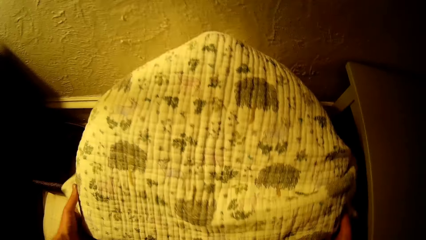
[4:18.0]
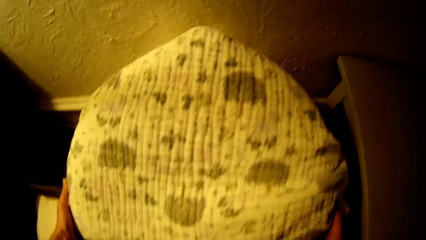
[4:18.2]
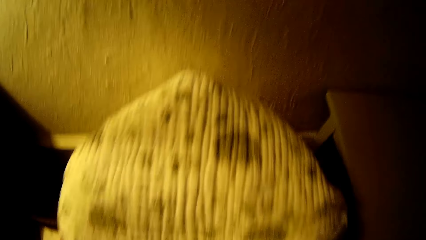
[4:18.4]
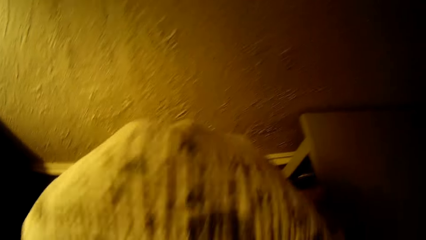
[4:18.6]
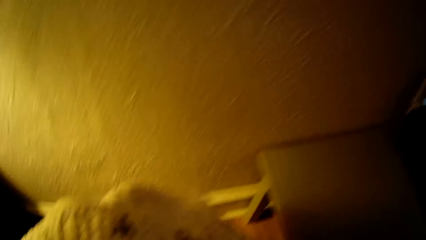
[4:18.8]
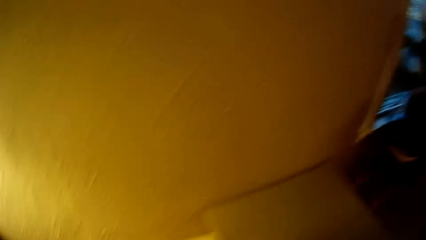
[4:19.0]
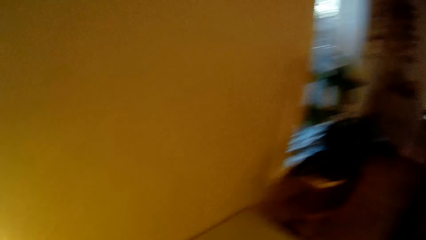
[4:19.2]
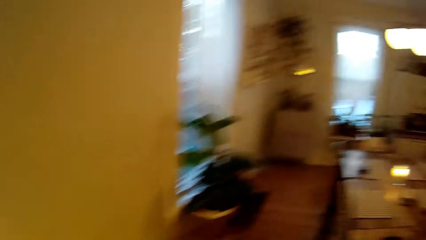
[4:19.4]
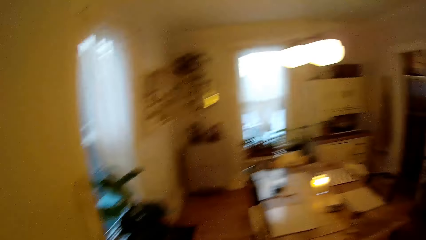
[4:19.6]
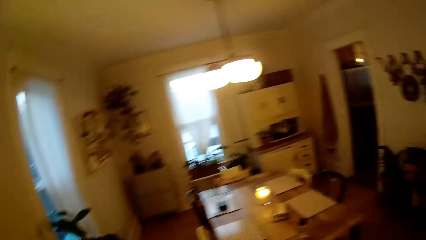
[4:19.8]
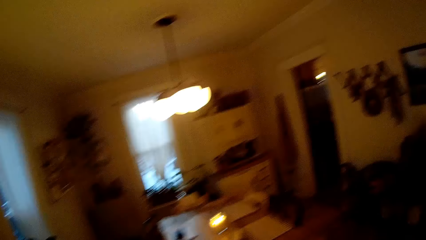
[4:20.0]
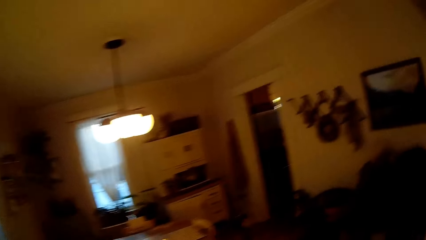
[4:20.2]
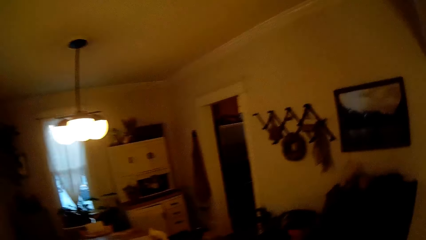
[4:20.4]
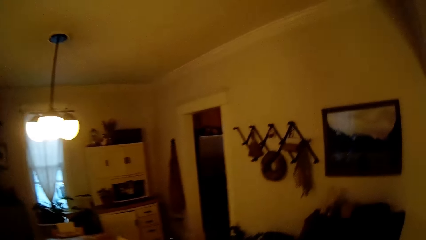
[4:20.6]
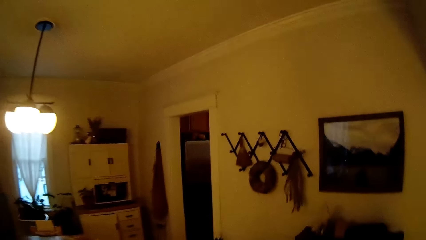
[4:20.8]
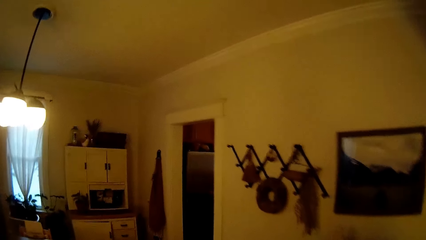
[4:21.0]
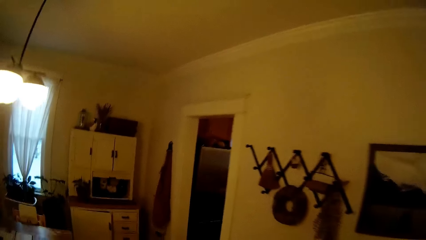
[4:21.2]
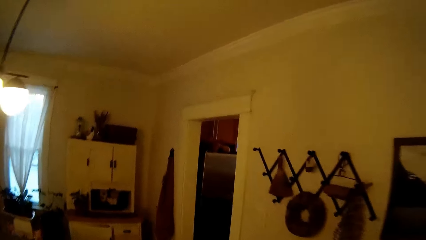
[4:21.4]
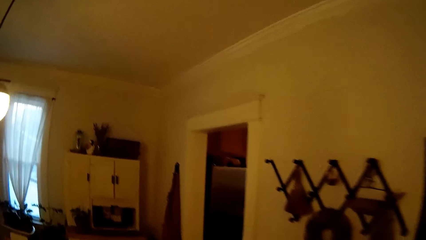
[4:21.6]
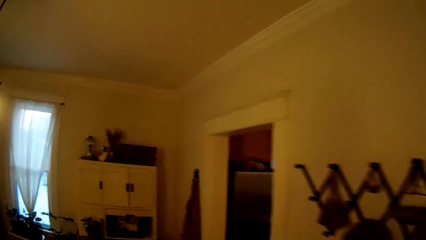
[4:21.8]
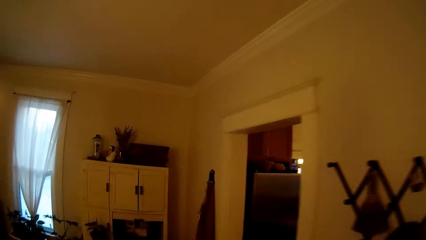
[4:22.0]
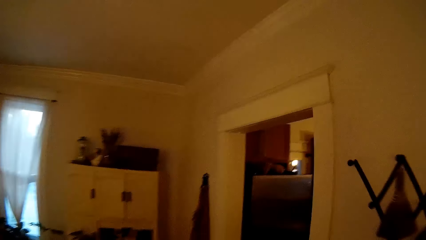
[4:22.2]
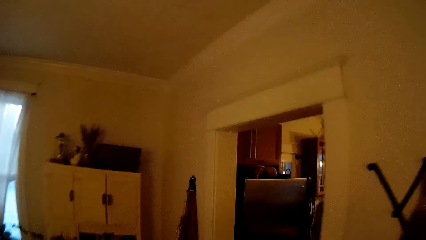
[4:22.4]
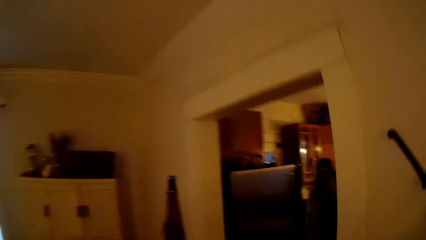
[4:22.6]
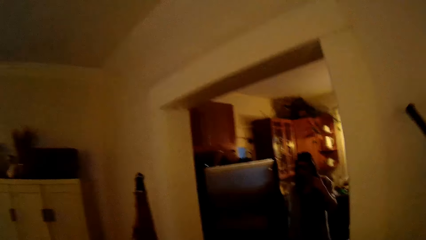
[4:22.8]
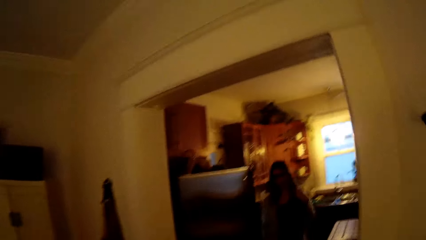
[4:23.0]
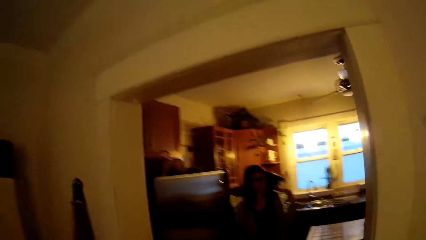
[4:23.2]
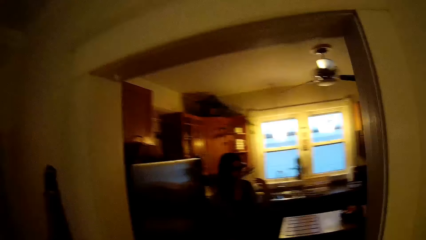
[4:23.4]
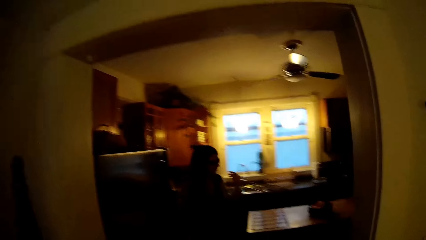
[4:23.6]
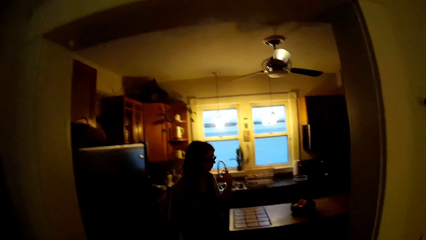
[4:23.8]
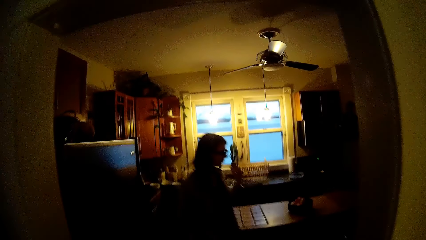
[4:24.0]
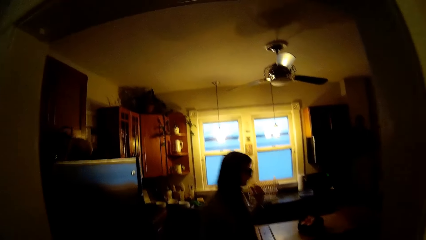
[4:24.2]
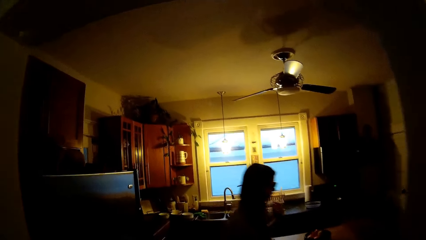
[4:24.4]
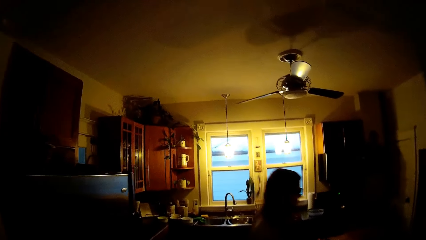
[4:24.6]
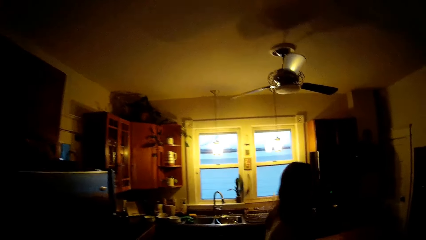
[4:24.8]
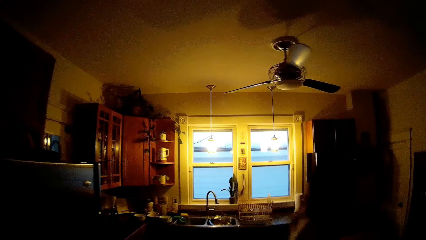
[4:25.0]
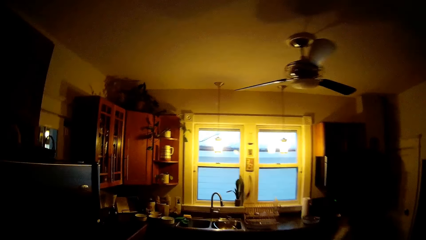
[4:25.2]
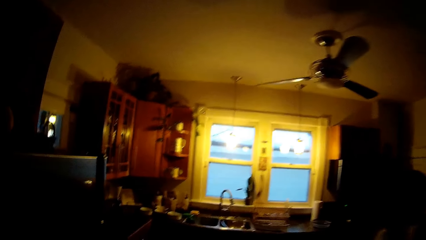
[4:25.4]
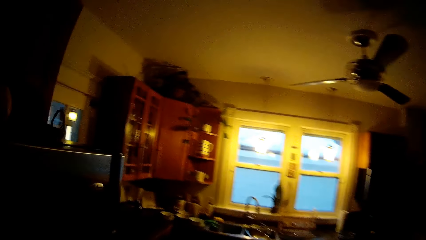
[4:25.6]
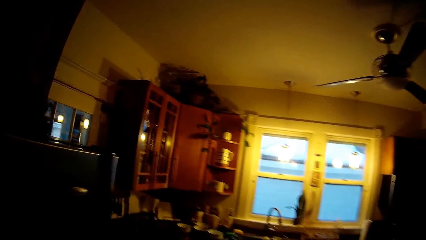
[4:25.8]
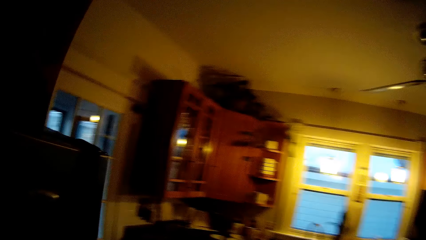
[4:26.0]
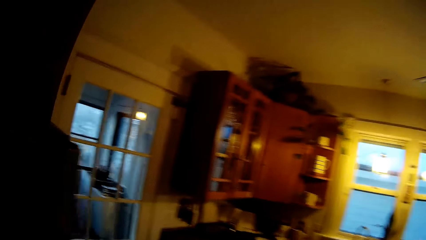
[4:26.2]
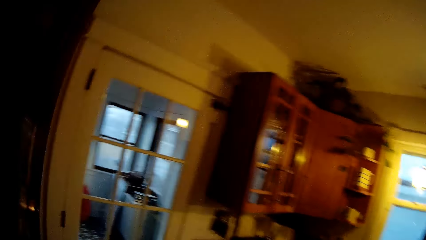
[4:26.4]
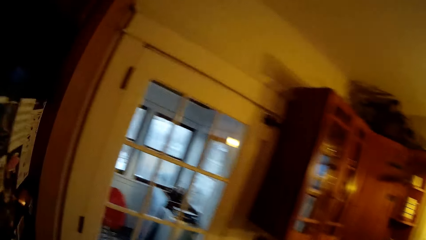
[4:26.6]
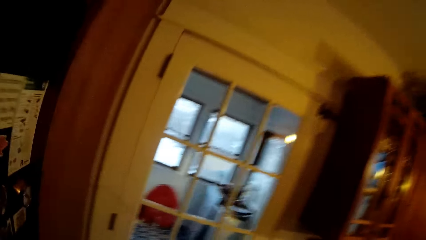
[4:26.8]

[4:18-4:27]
The camera wearer carries the baby nest with his hands. He walks from a sitting room to the kitchen. The woman adjusts her hair with her left hand.

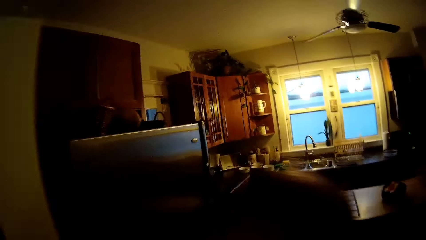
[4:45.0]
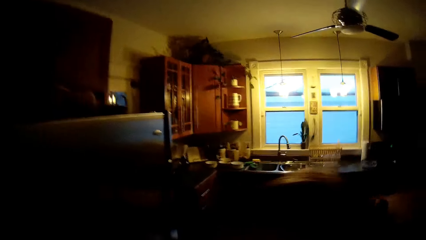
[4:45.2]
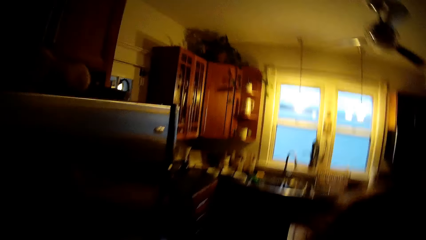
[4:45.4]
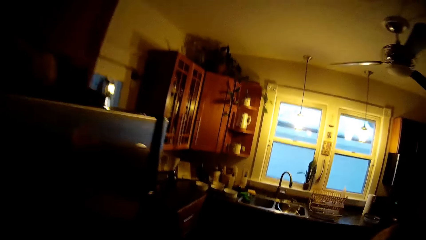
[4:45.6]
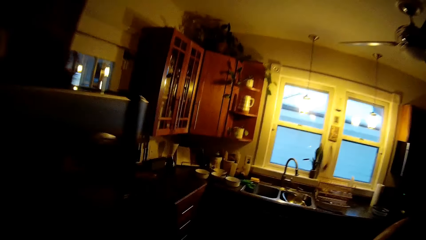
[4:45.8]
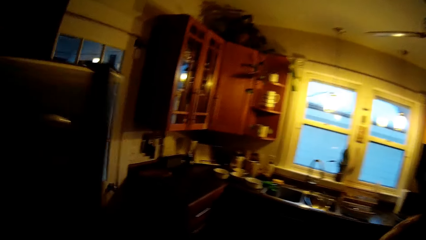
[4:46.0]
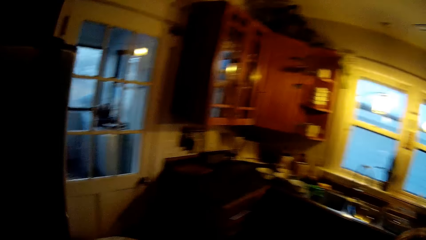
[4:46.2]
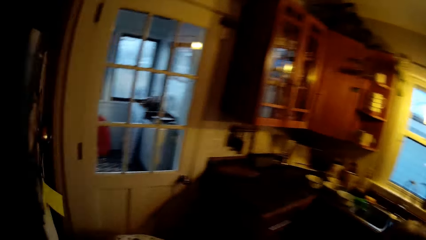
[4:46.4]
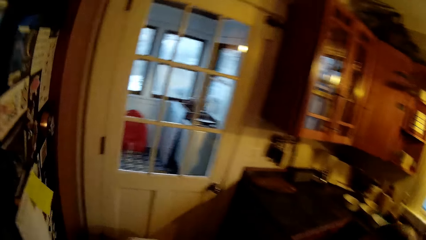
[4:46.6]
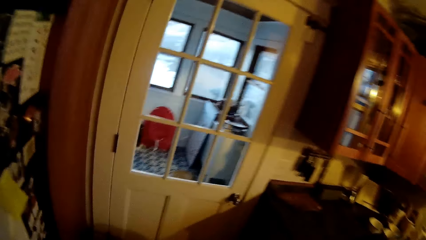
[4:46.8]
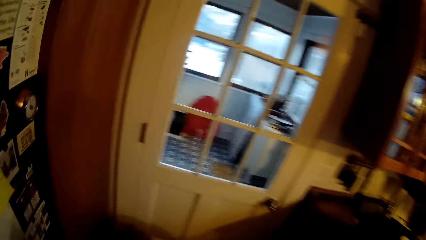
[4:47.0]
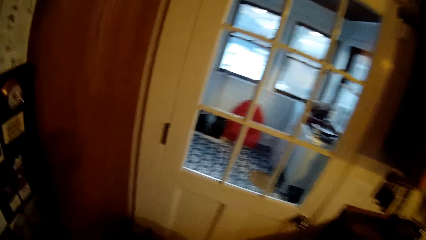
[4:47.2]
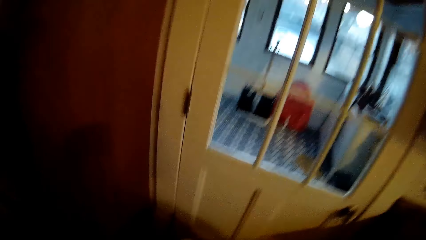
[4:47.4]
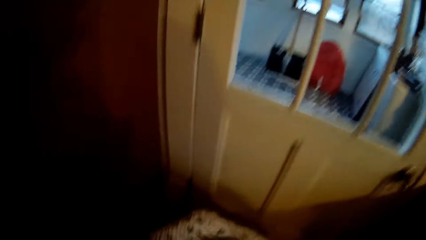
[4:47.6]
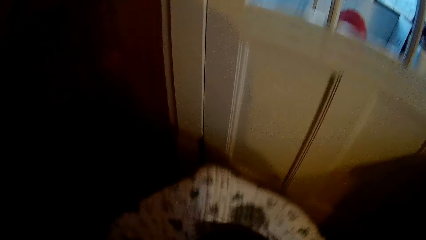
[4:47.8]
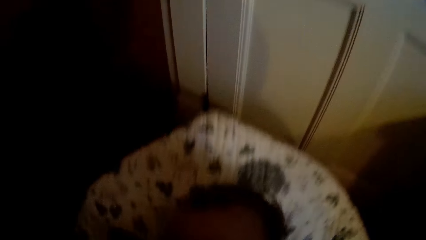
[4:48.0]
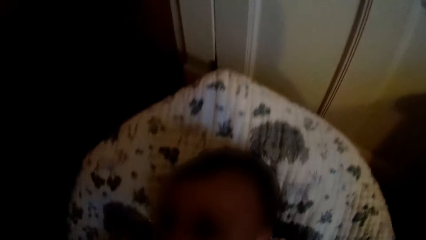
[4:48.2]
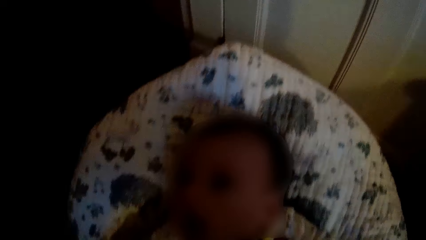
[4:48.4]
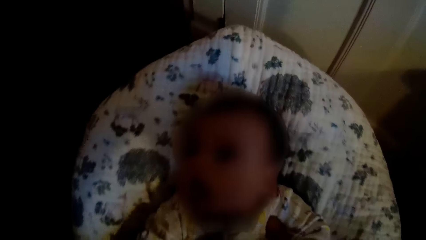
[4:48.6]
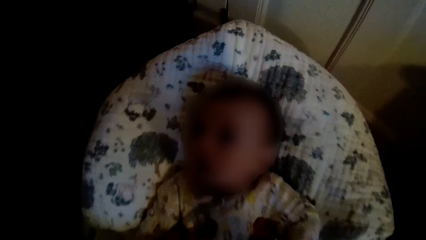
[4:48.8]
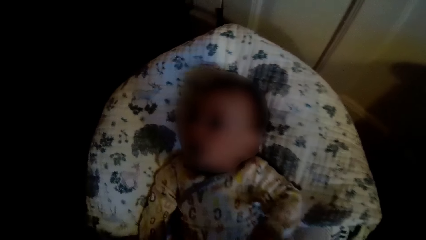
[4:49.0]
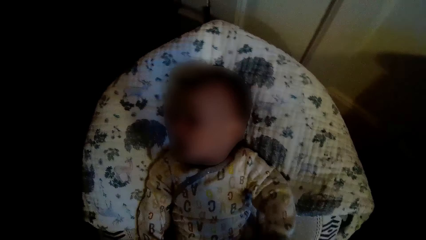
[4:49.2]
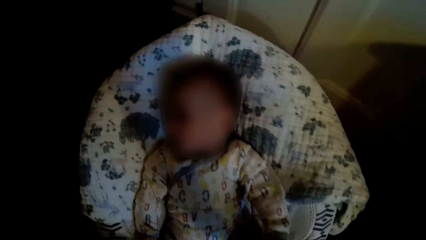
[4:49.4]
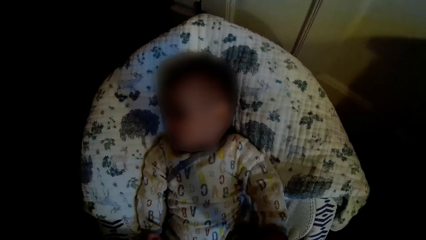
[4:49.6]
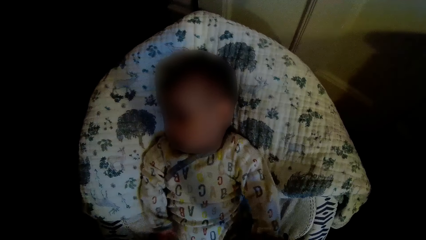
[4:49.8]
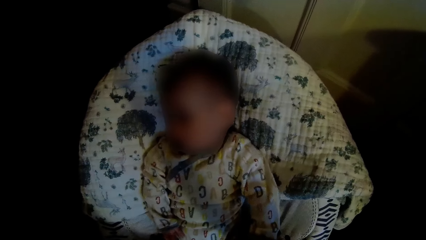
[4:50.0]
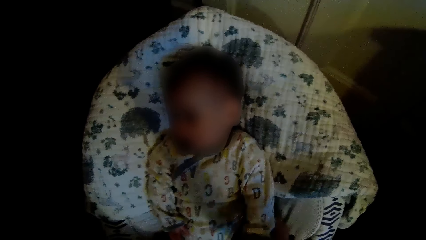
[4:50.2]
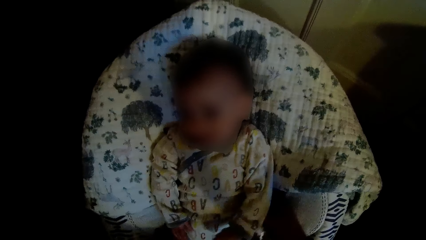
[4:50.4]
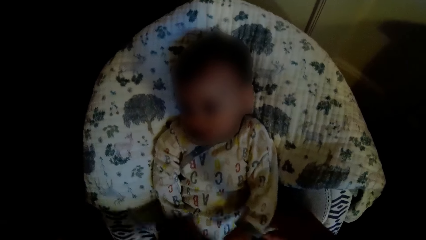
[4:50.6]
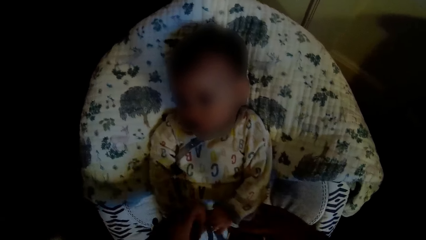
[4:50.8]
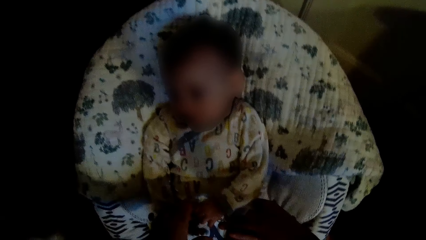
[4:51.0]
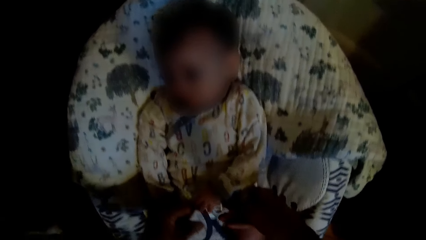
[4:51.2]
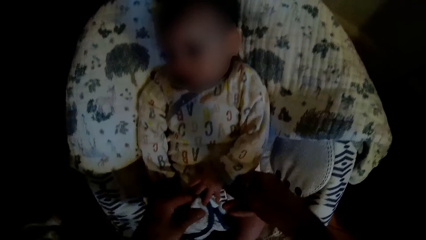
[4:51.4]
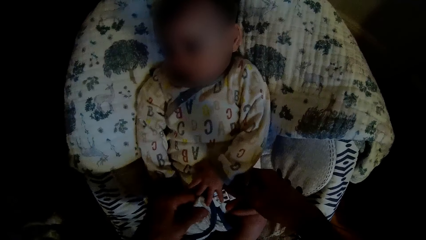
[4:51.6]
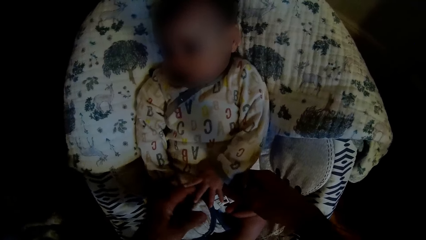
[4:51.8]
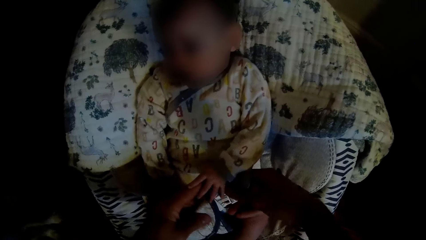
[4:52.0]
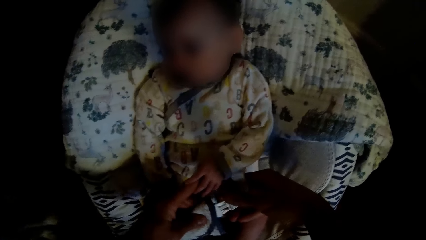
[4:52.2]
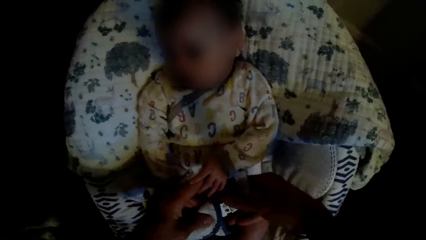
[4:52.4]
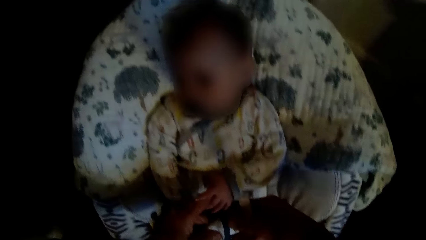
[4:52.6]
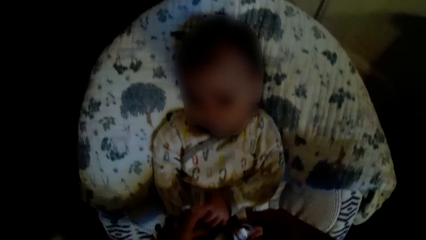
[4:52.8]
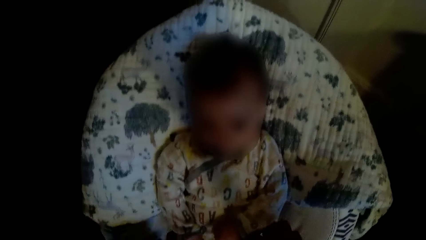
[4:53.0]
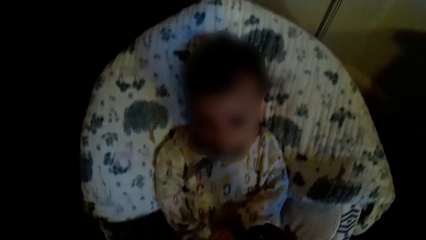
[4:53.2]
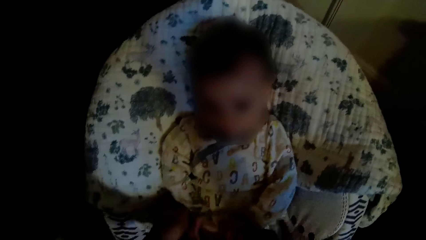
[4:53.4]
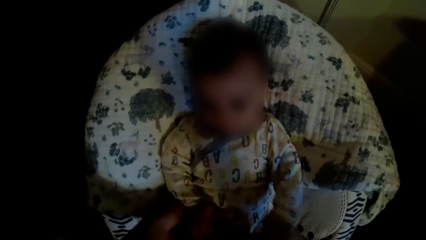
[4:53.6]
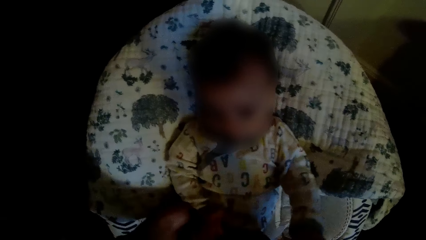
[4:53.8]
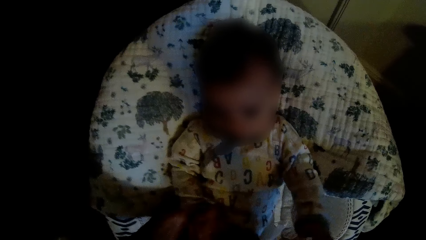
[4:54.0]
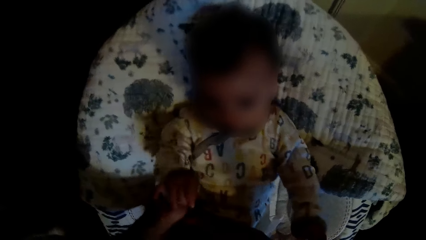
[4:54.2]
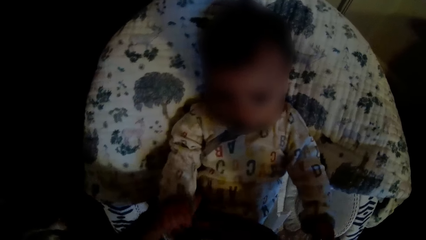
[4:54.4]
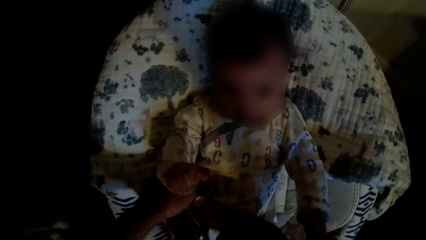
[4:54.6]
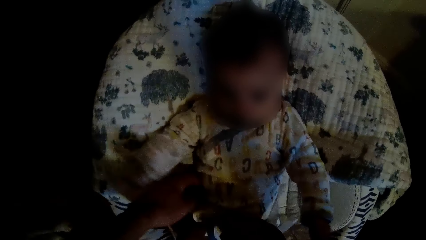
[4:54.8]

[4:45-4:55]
The camera wearer places the baby on the stroller with both hands. He straps the baby to the stroller with both hands. He closes the strings together.
